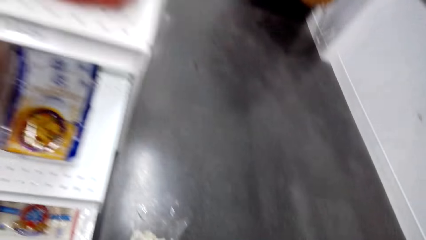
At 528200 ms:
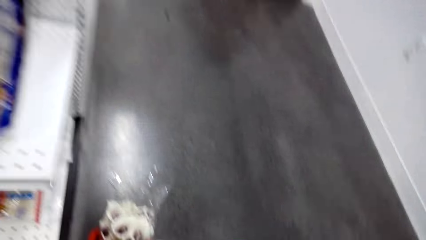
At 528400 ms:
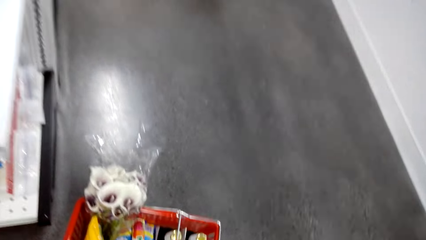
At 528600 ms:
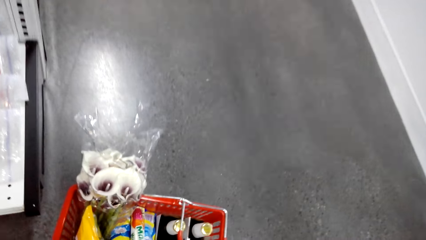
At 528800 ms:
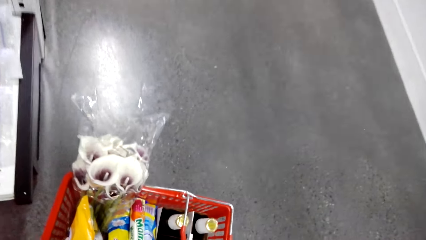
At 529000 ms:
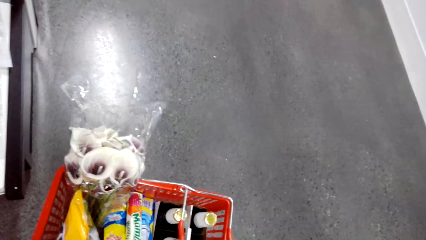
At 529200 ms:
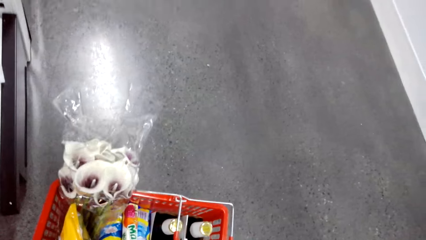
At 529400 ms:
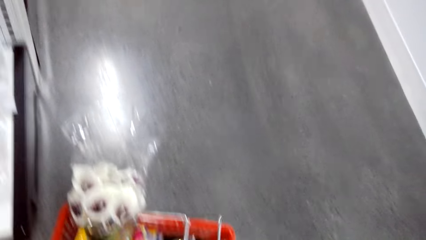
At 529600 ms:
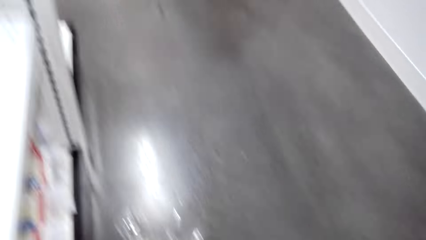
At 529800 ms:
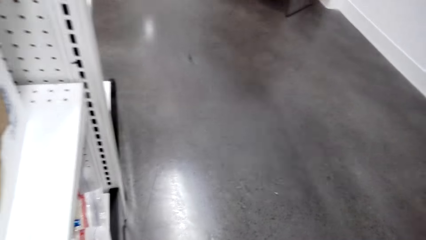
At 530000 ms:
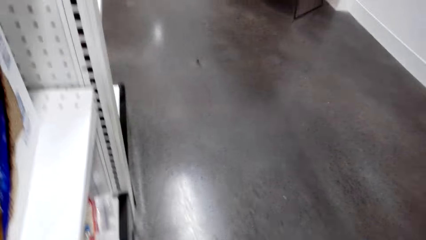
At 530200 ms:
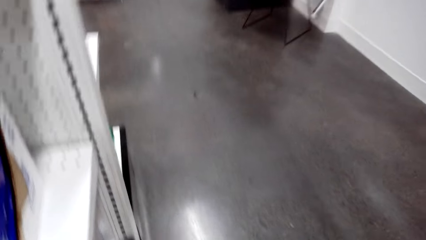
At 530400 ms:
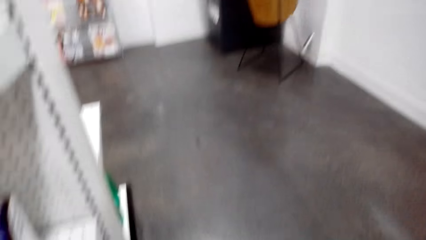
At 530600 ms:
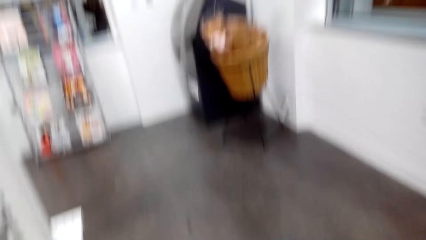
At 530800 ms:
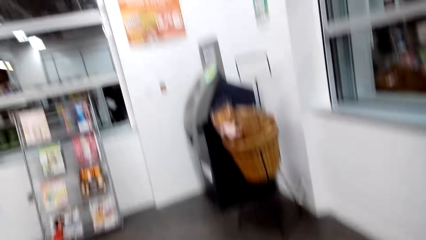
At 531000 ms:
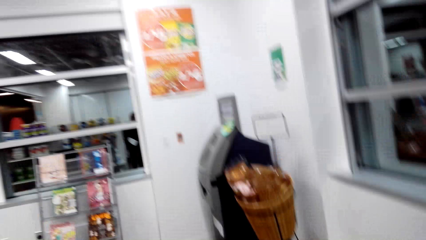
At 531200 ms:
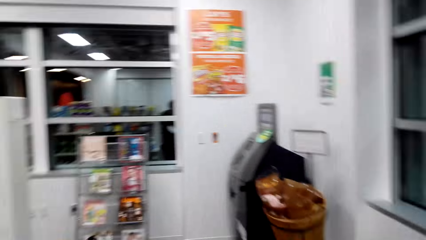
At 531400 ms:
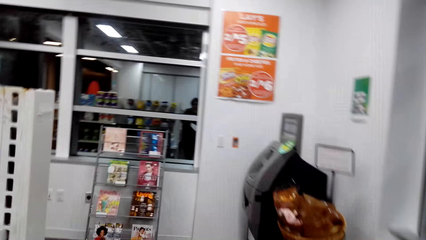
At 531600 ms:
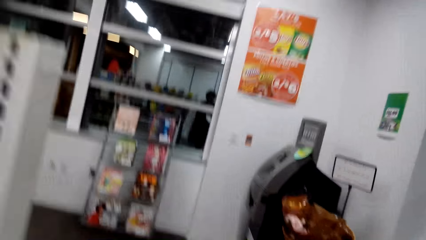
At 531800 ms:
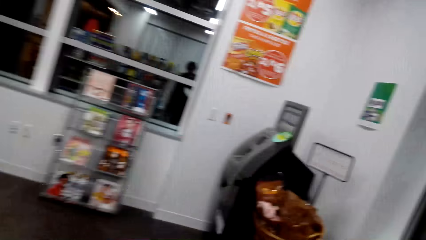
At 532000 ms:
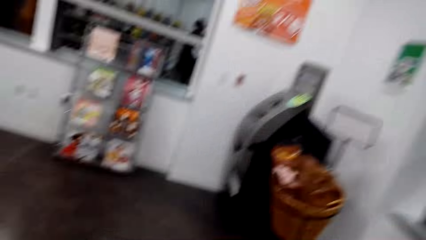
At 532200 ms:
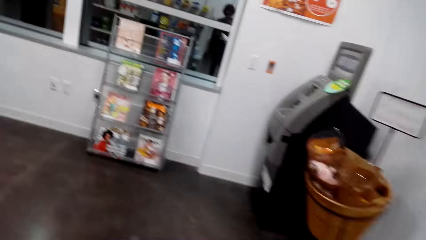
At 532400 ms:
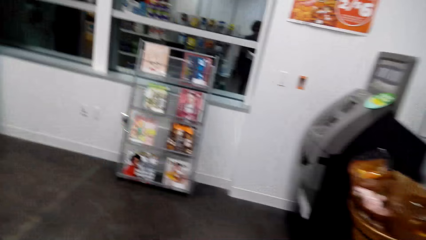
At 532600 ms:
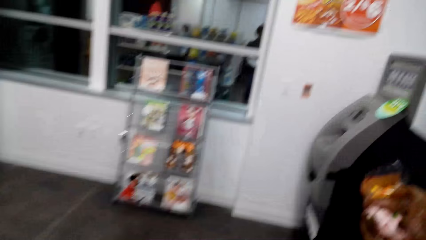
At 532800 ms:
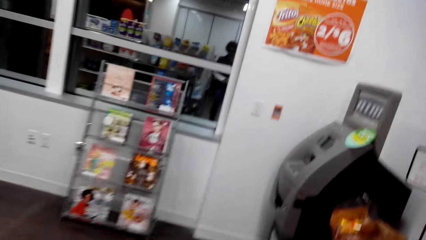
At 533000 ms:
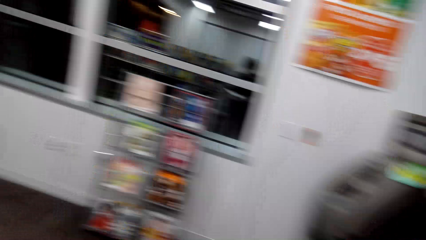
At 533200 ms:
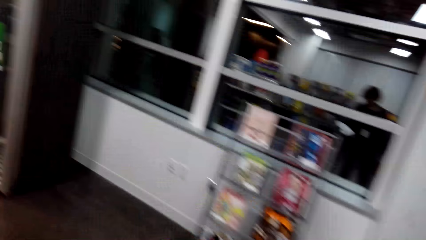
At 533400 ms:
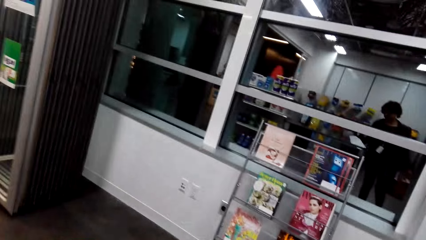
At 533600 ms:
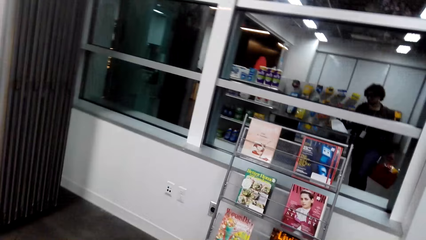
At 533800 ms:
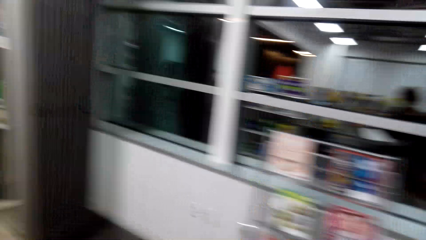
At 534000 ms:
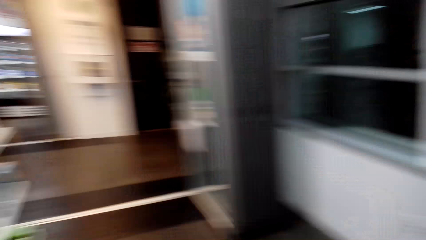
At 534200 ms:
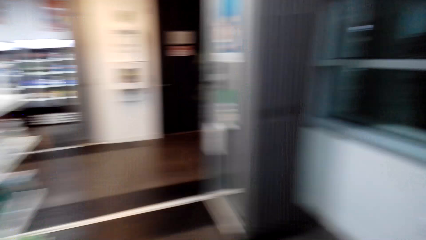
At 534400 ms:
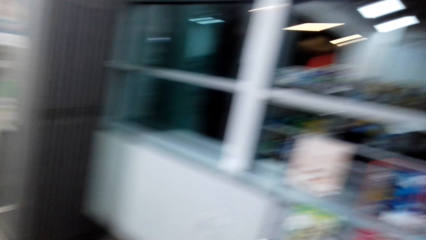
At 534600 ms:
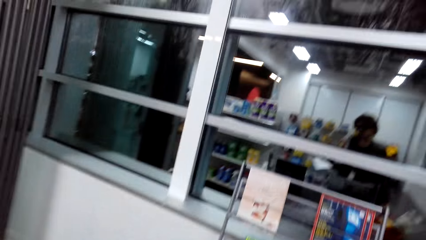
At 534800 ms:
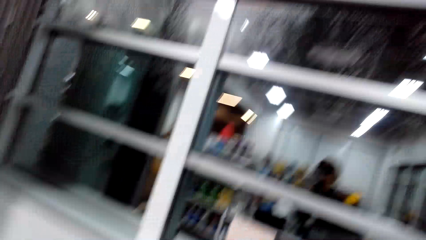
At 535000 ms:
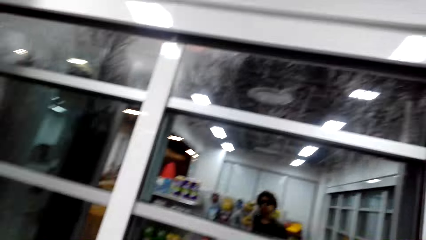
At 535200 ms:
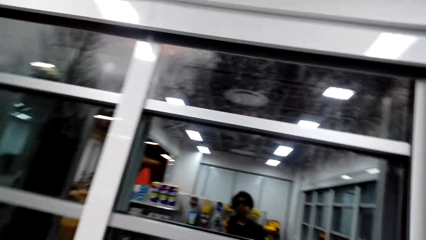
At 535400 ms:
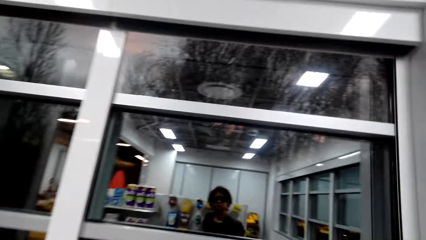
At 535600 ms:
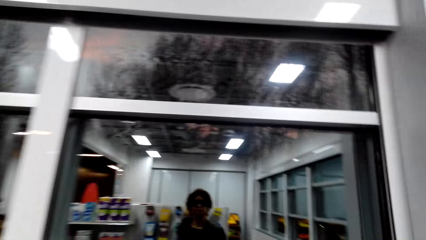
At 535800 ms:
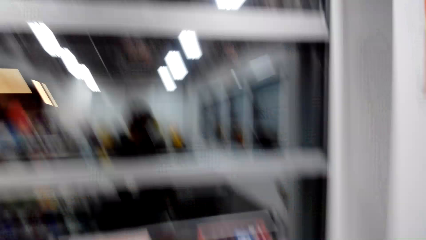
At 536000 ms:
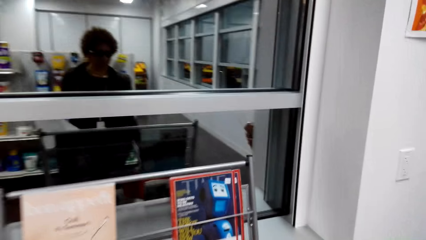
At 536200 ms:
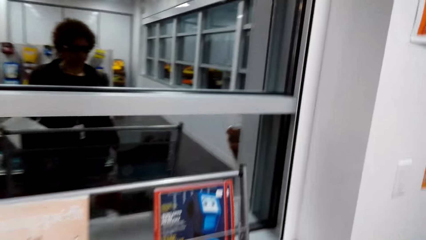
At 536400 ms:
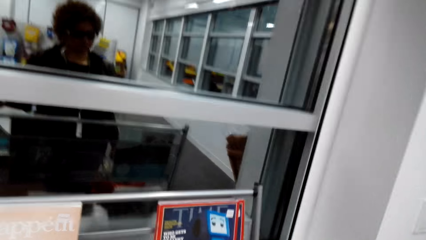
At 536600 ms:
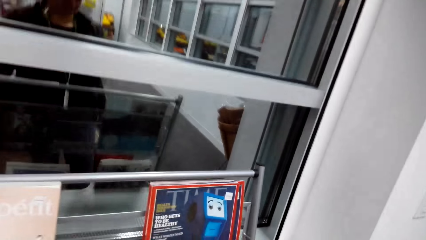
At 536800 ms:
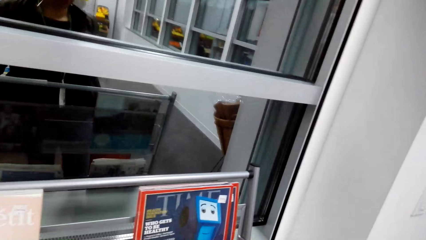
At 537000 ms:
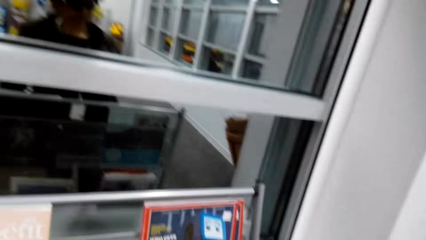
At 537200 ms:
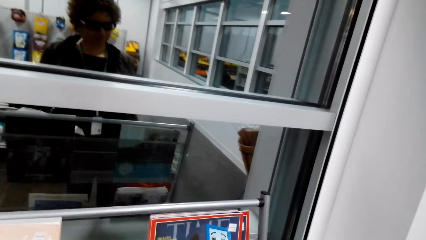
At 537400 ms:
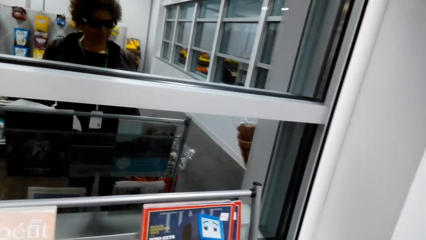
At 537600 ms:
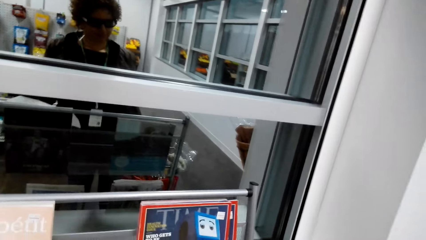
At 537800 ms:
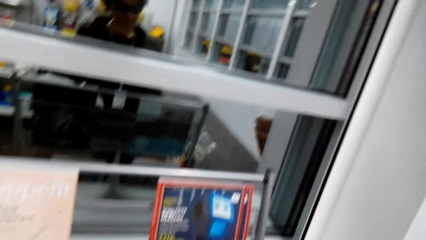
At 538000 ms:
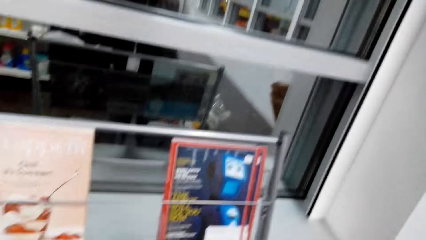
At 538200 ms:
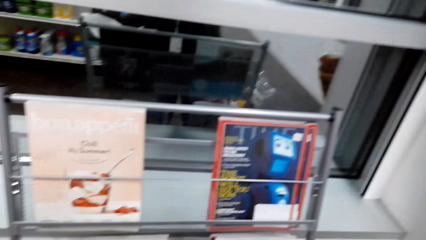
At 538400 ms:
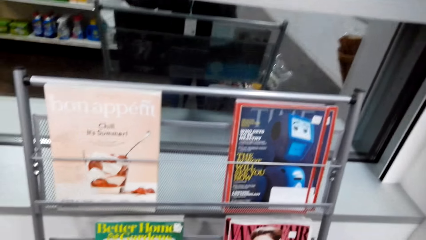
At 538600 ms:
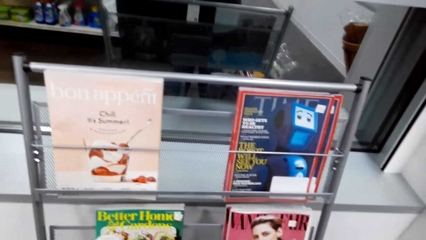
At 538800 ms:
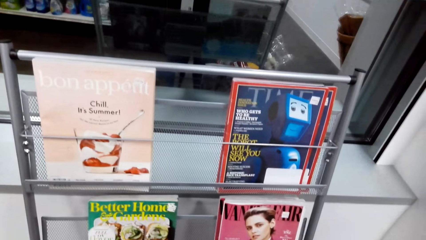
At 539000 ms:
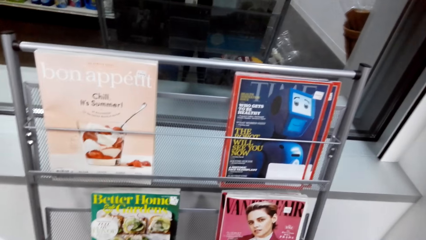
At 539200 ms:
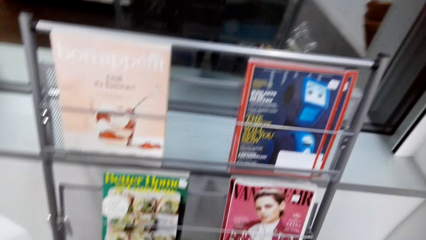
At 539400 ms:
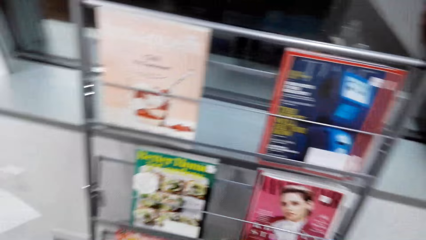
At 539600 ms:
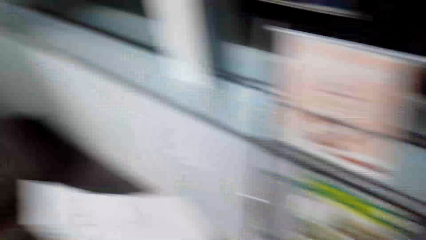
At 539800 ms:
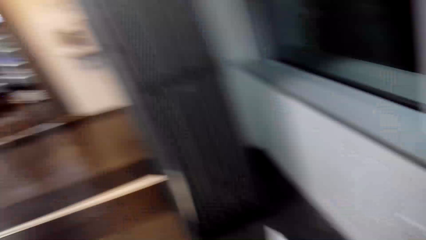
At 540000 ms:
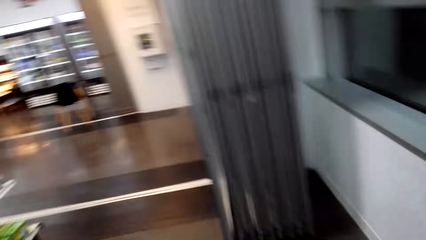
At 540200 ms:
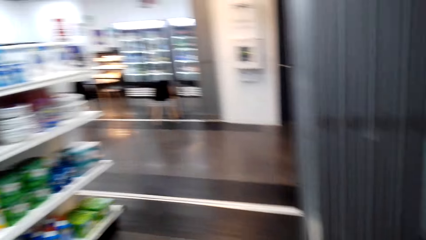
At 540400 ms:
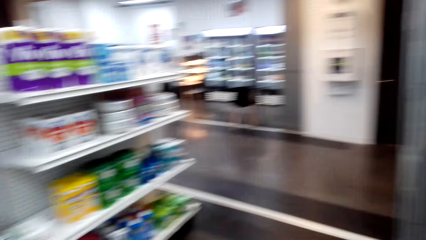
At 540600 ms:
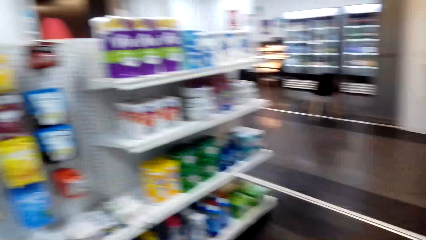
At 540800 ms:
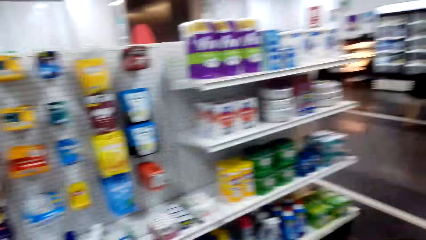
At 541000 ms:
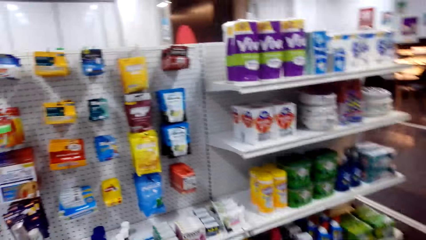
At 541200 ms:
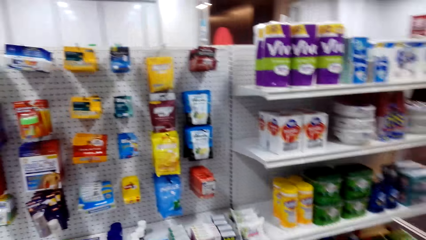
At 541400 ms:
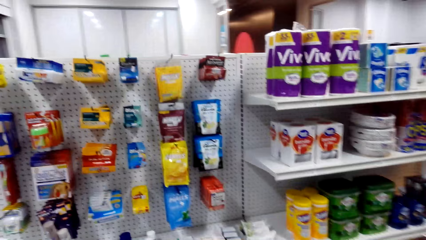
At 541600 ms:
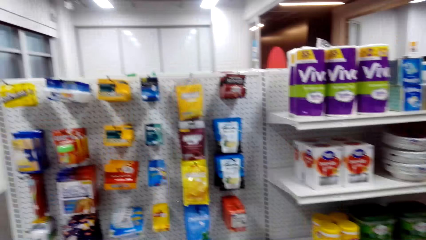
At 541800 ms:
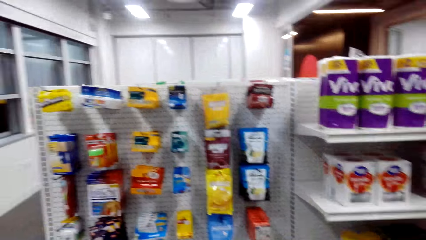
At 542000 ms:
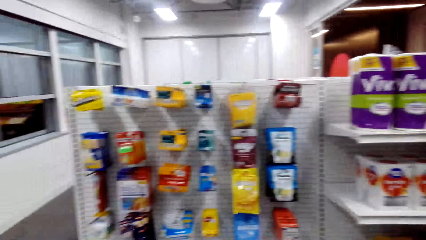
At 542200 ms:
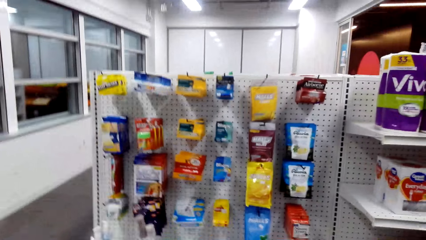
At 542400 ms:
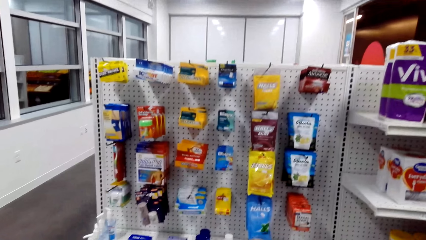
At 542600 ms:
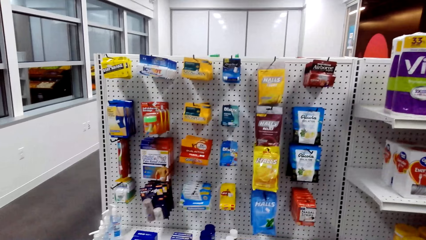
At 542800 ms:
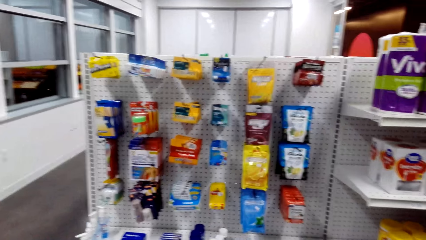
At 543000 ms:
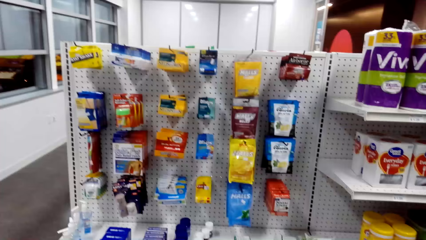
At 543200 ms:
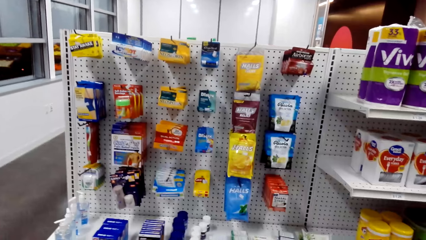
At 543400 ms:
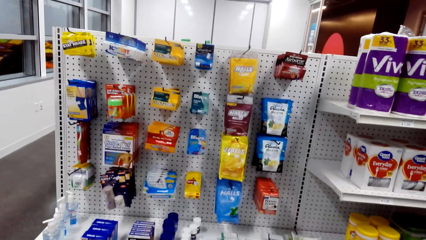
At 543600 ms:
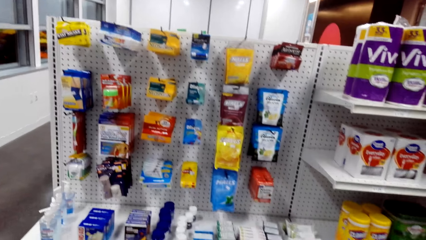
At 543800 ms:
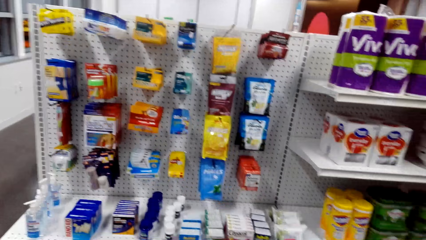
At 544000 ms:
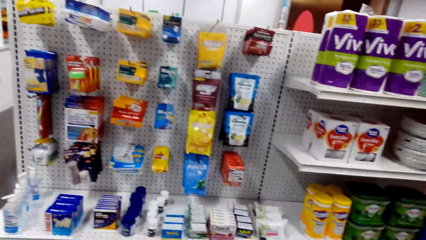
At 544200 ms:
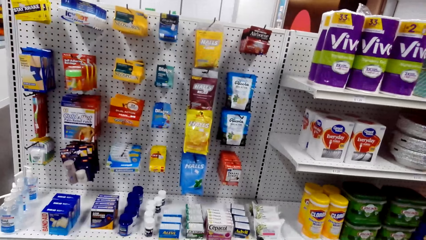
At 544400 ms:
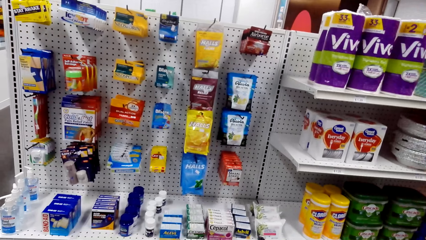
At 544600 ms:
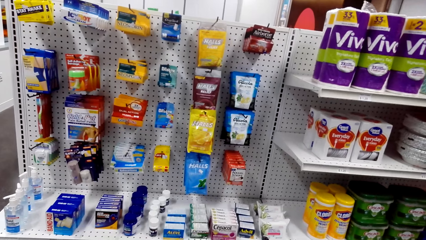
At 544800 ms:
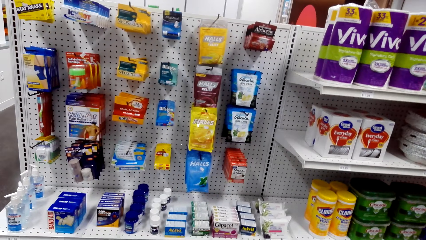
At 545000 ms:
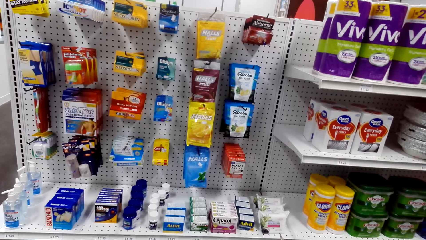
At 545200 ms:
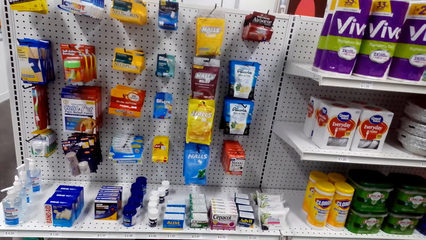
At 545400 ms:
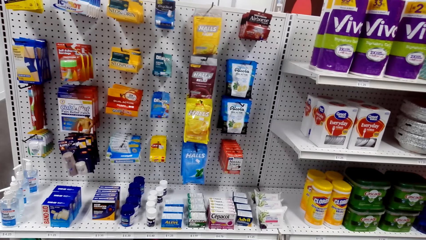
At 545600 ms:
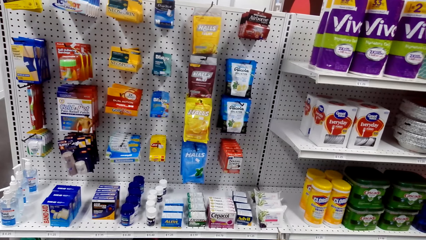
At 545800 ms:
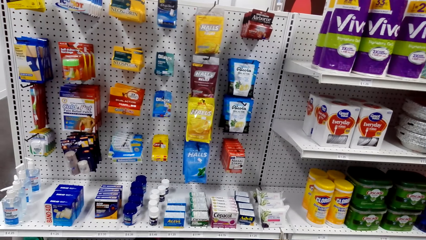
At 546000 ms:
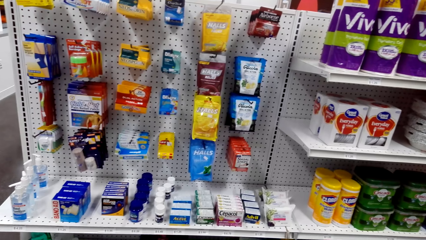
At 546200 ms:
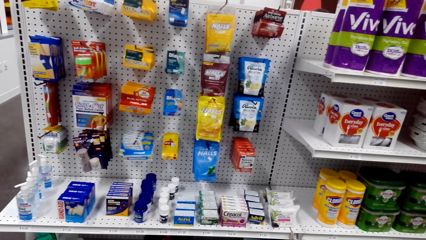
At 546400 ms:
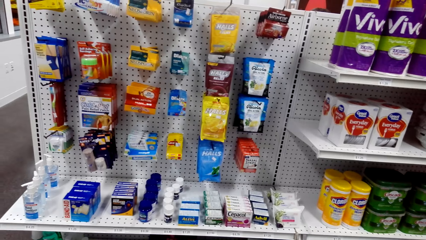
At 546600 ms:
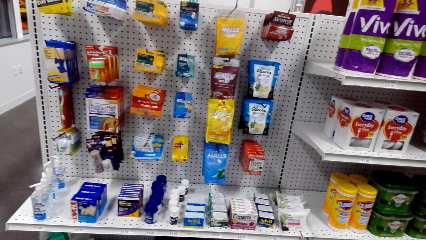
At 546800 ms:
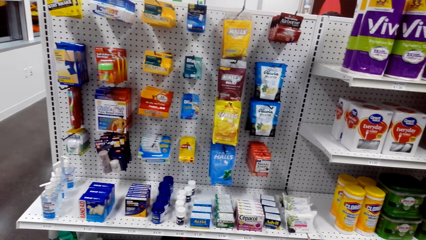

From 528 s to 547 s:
The camera wearer walks around. They look at the magazines. They look around.
